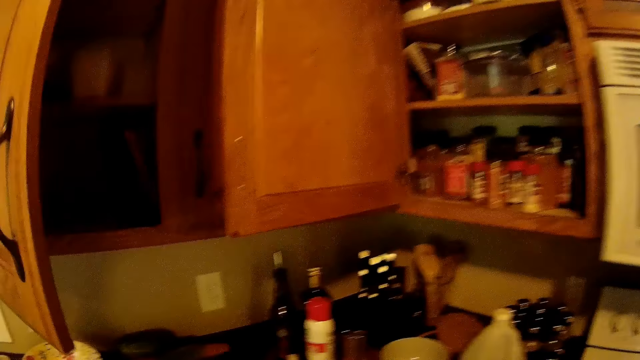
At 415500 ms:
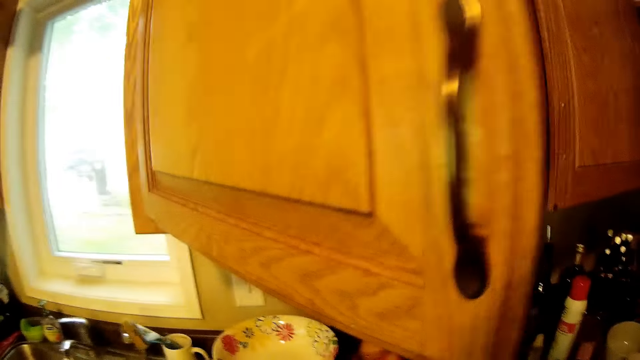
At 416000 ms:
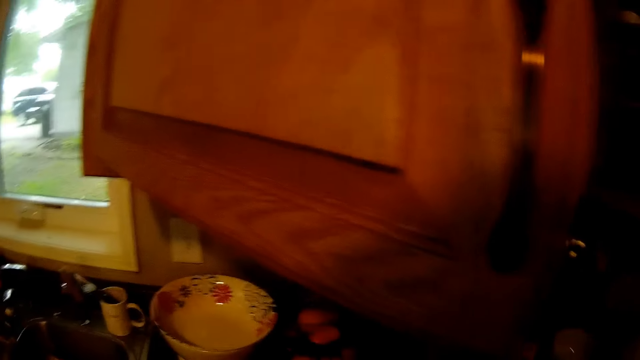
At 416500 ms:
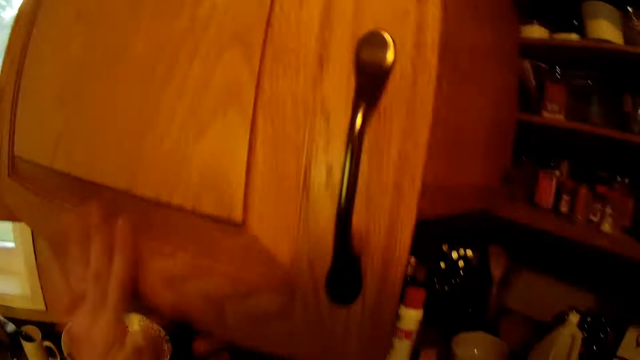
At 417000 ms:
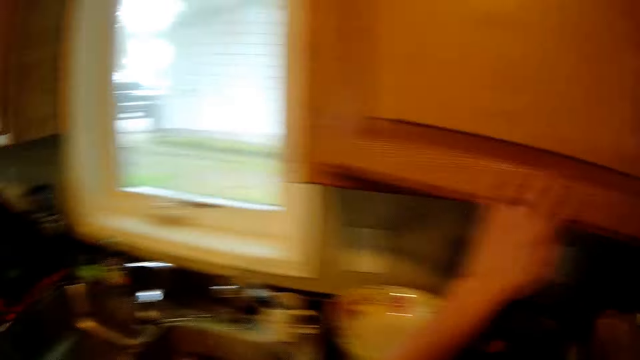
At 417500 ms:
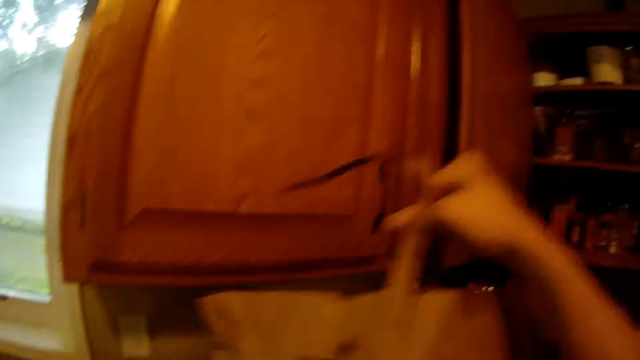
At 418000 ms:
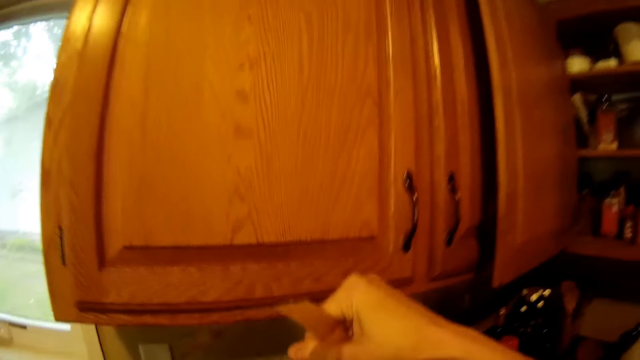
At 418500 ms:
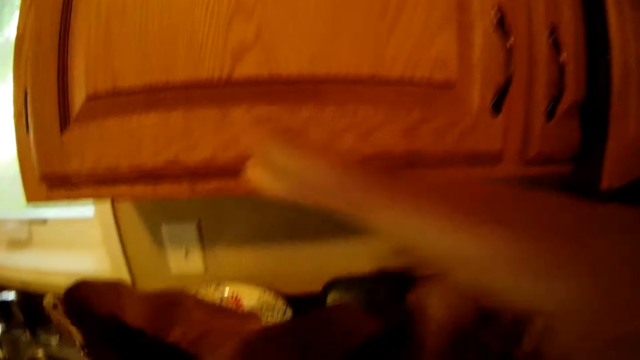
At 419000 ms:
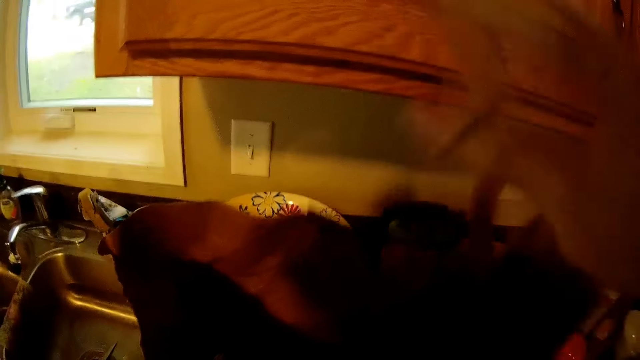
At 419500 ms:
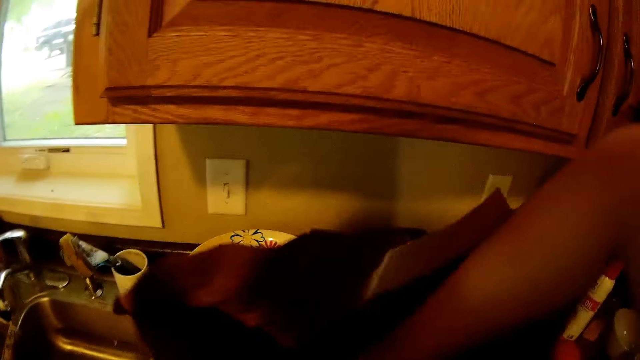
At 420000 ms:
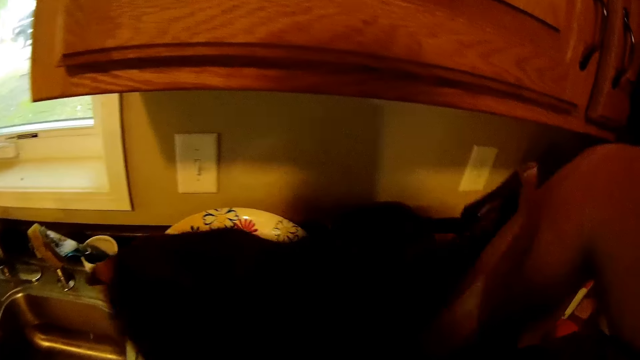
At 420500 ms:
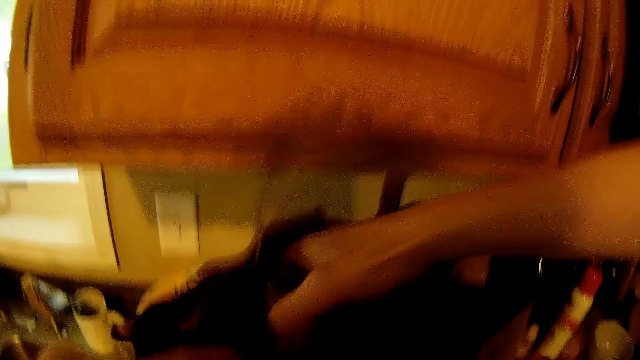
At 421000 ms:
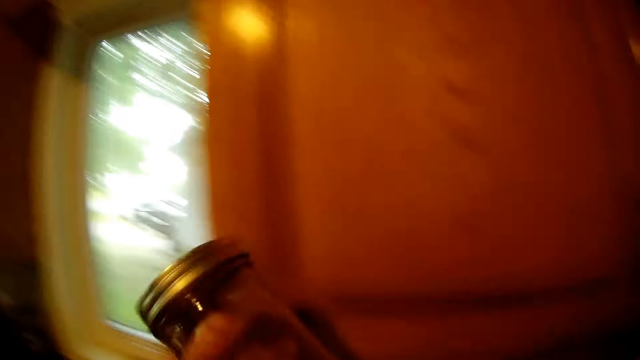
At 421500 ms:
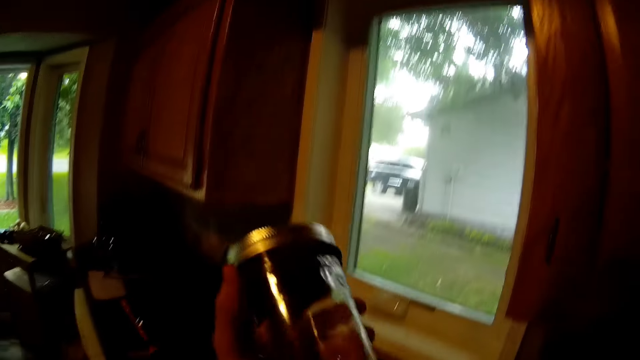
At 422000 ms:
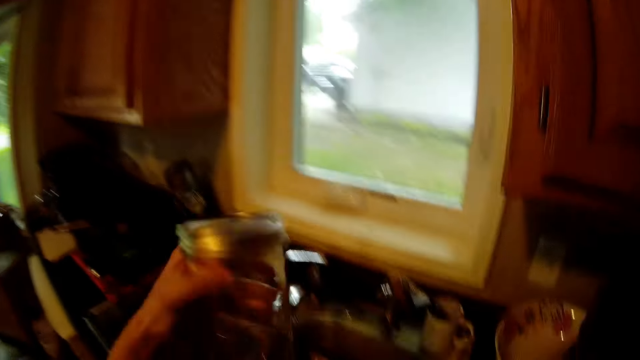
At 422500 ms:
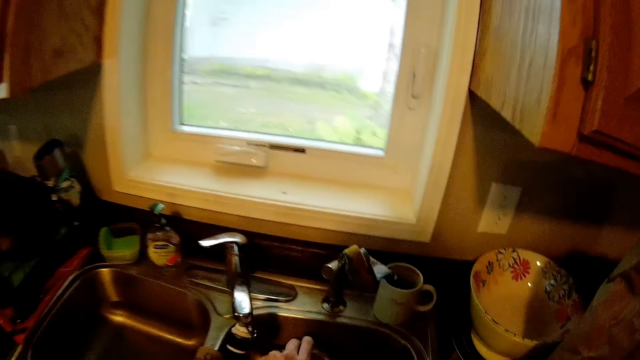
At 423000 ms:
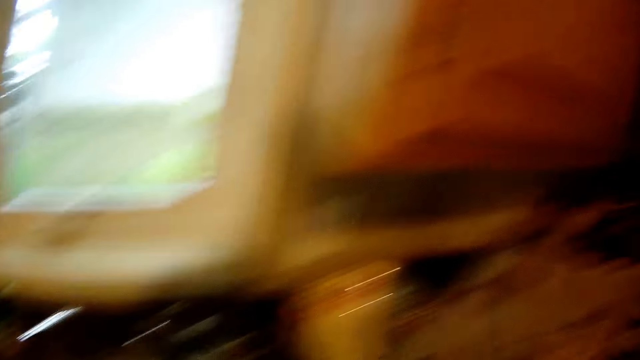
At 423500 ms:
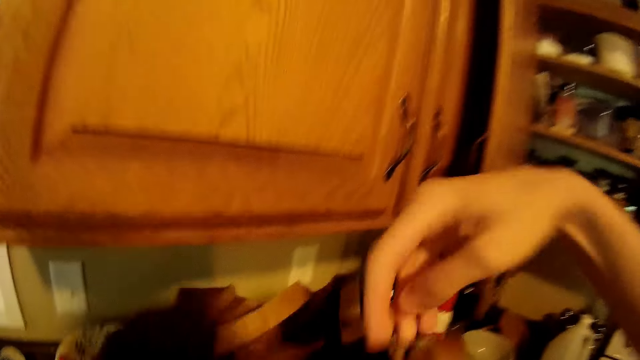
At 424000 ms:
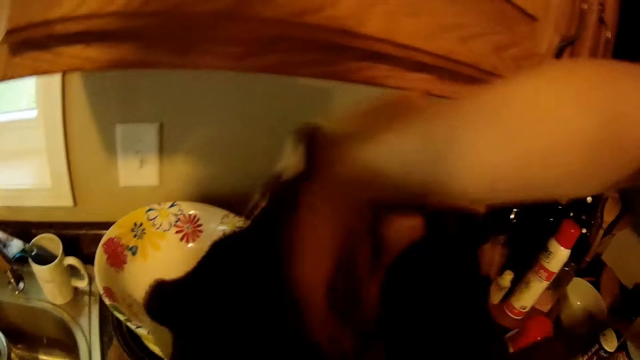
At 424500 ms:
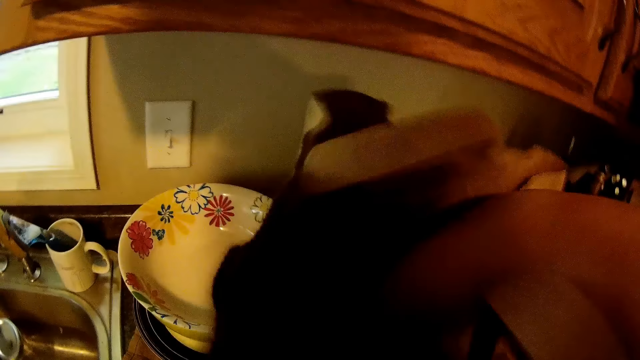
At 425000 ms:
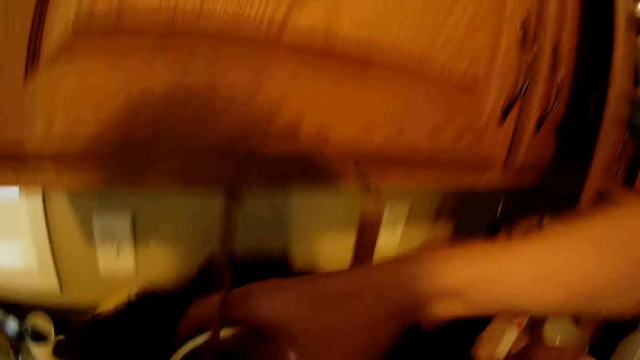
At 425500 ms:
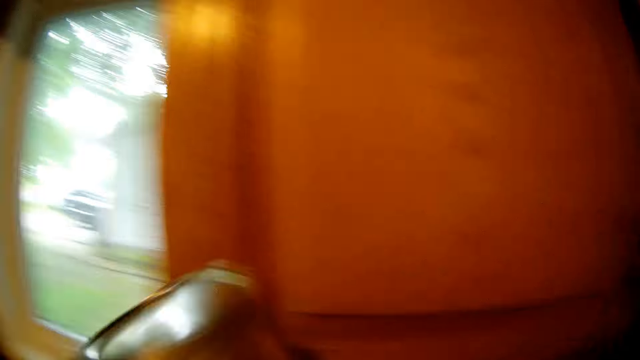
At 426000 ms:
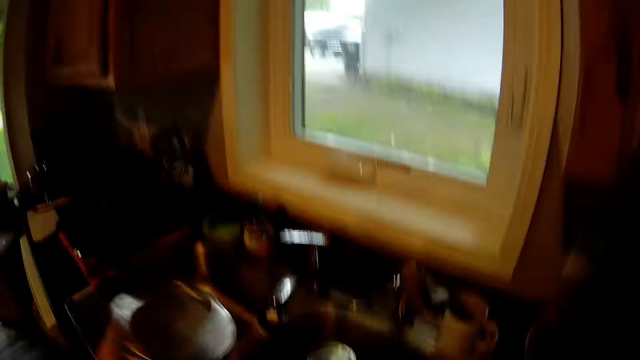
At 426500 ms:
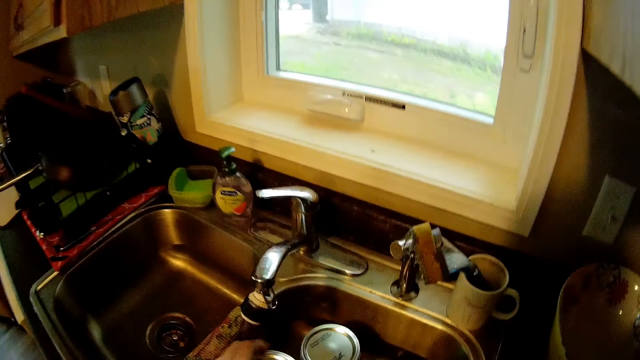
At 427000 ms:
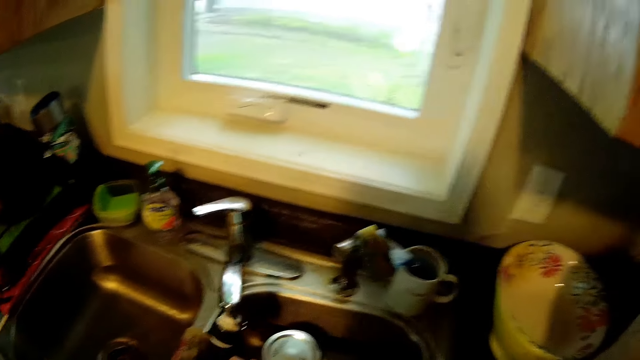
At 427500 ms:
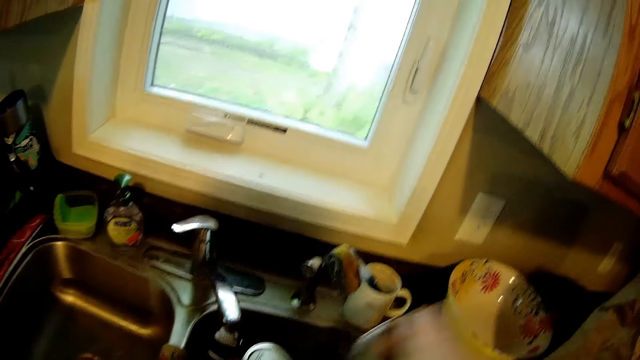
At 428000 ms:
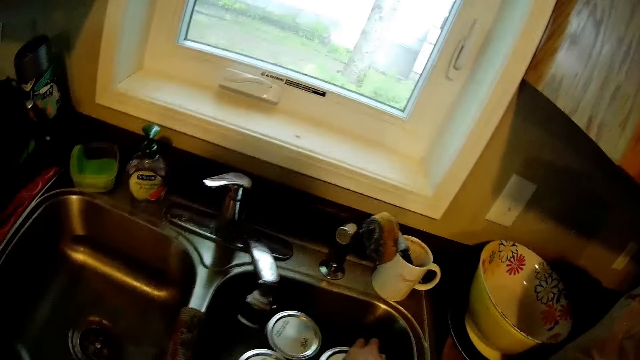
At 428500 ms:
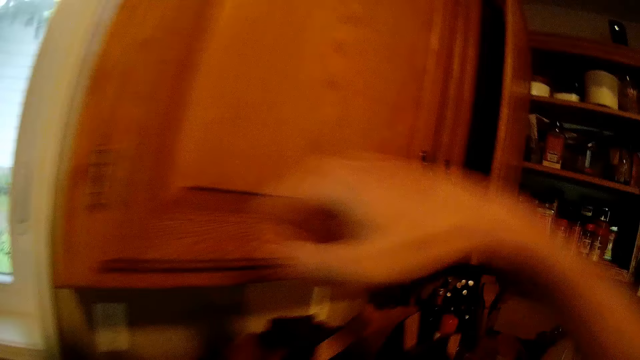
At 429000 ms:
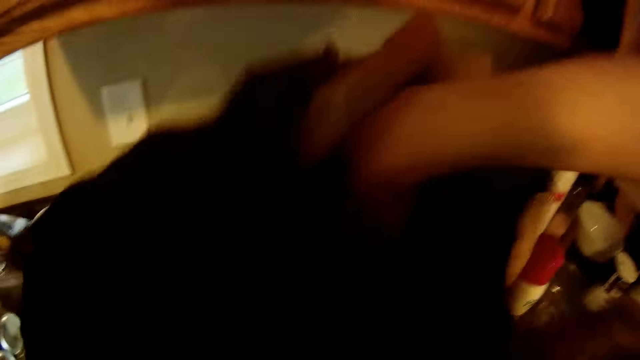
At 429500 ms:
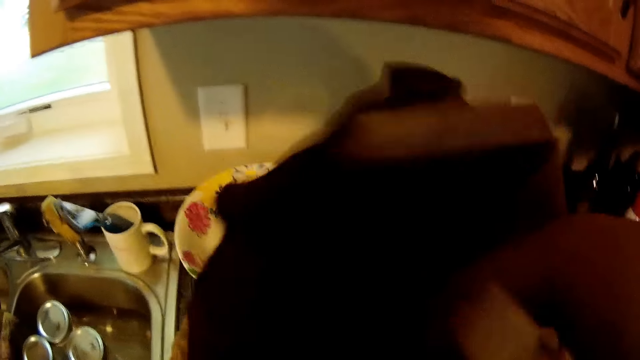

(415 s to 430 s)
The camera wearer closes the kitchen cabinet. She drops a paper bag on the slab. She opens the paper bag. She dips her right hand into the paper bag. She searches in the bag. She brings out a glass jar from the paper bag with her right hand. She passes the glass jar to her left hand. She checks the glass jar. She holds a container. She drops the glass jar in the kitchen sink. She searches in the bag. She brings out another glass jar from the paper bag with her right hand. She passes the glass jar to her left hand. She holds the container. She drops the glass jar in the kitchen sink. She drops a third glass jar in the kitchen sink.

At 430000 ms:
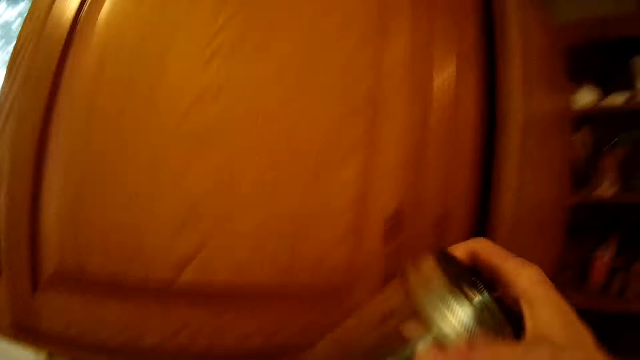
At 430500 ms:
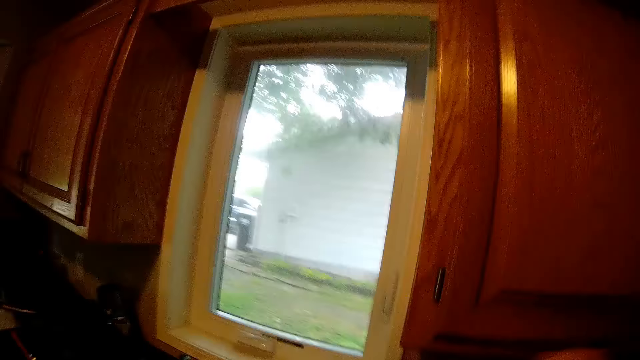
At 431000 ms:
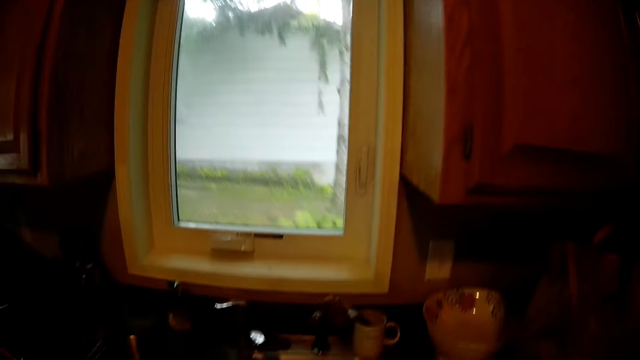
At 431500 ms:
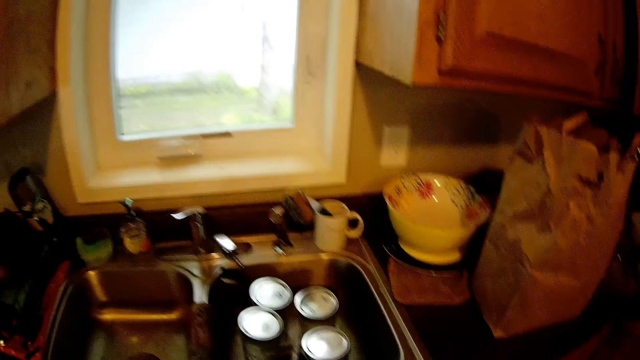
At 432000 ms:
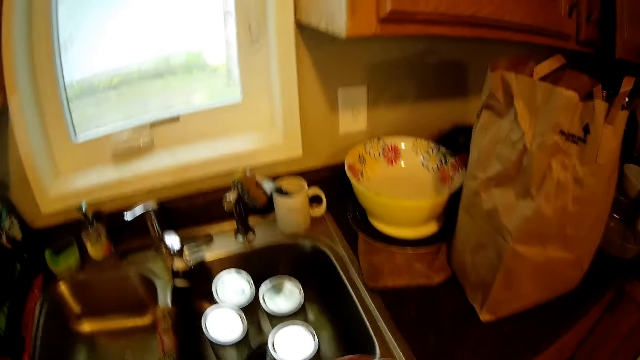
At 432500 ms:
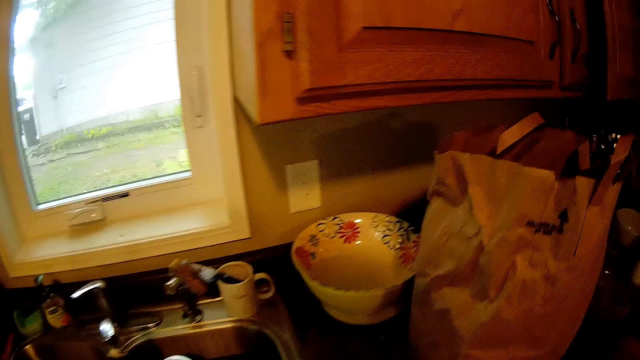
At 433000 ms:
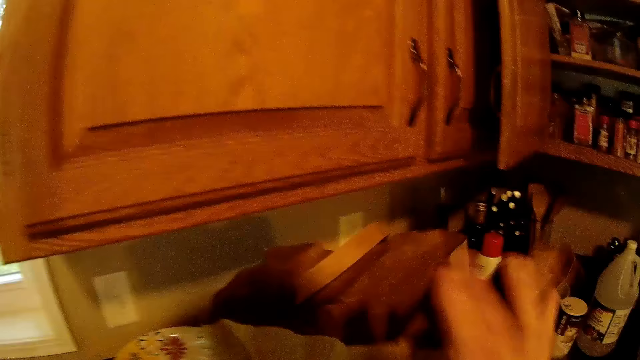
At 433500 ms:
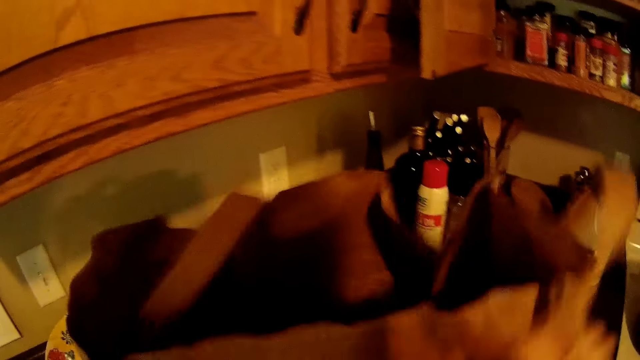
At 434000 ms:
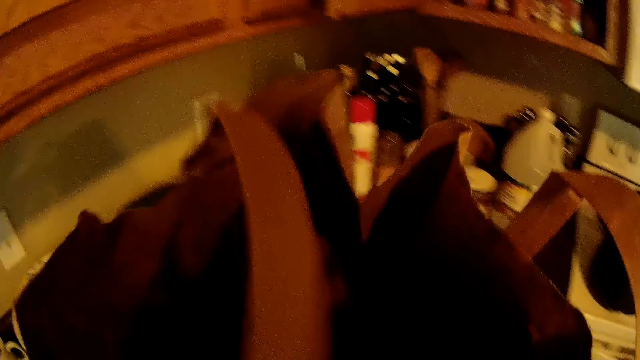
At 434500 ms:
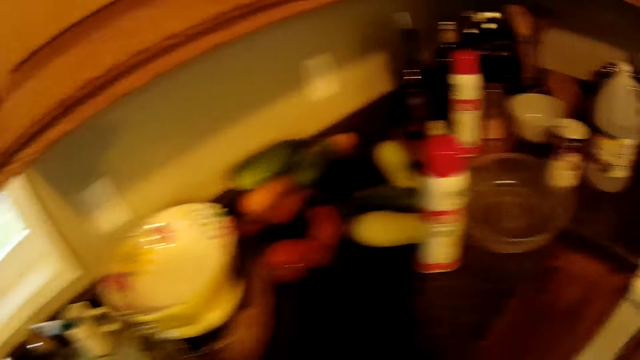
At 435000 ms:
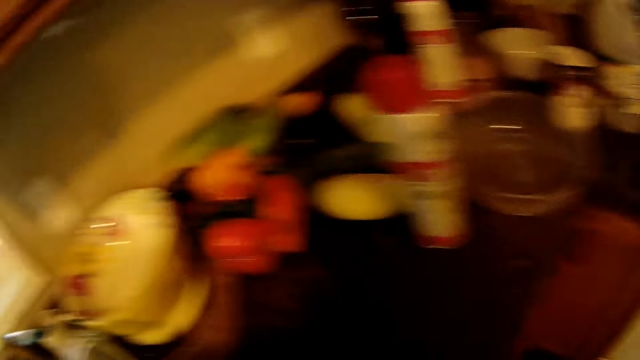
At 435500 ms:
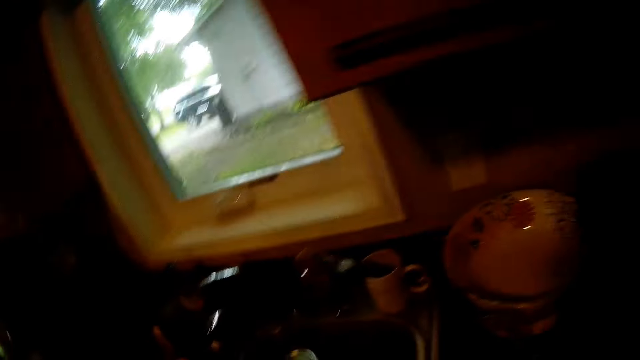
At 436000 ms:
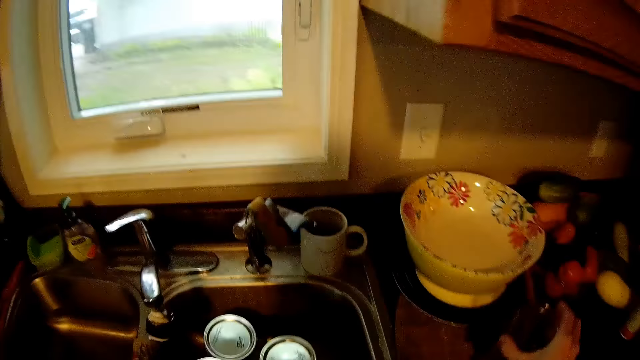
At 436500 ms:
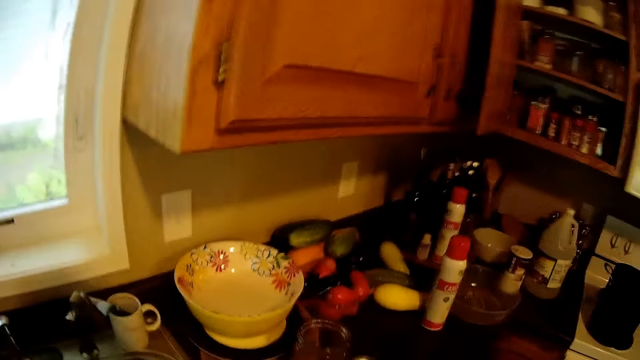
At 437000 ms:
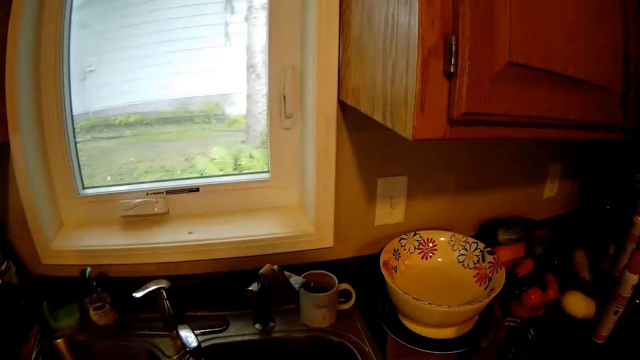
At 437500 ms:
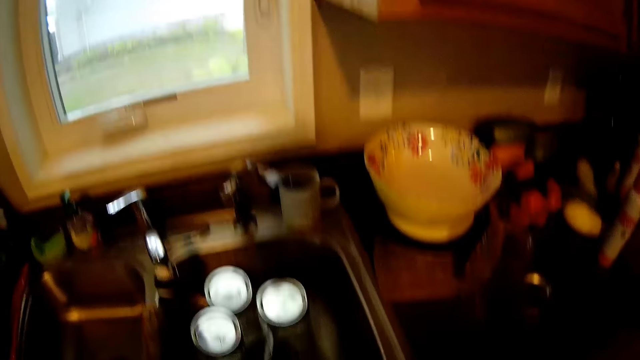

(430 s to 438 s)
The camera wearer brings out a fourth glass jar from the paper bag with her right hand. She removes the paper bag from the slab. She holds the bag. She puts the bag down. She drops the glass jar on the slab.
